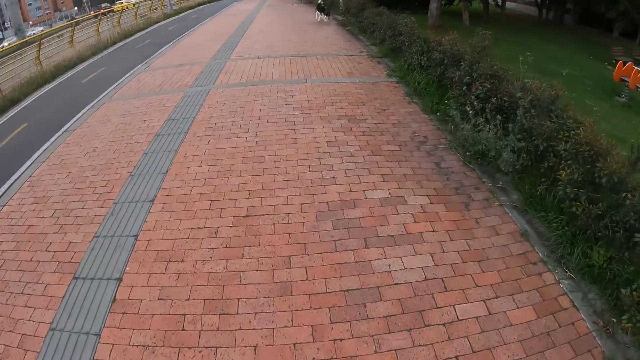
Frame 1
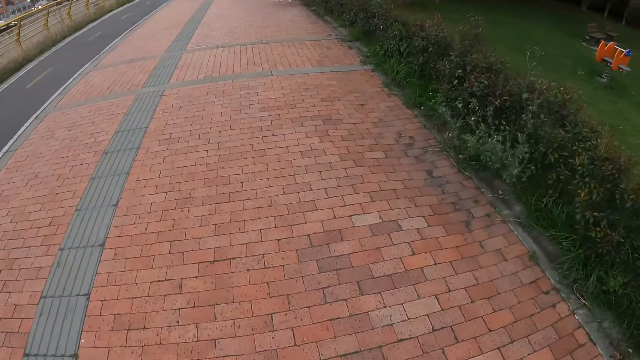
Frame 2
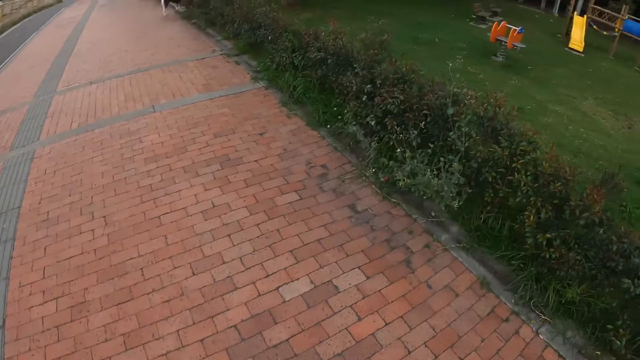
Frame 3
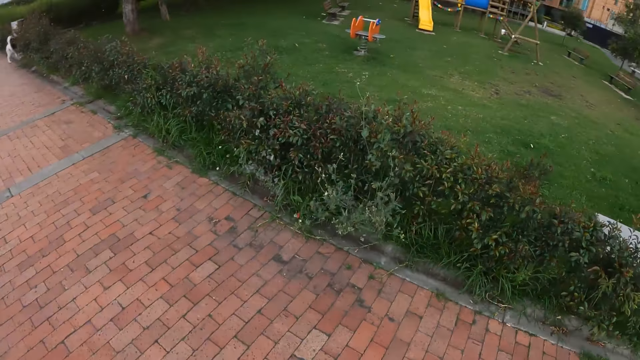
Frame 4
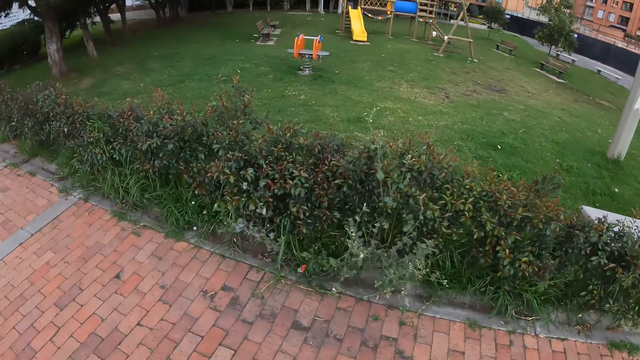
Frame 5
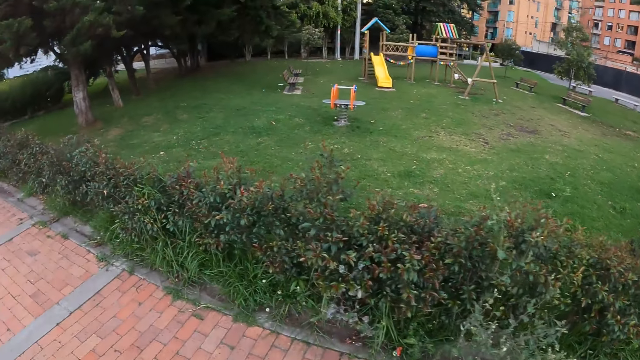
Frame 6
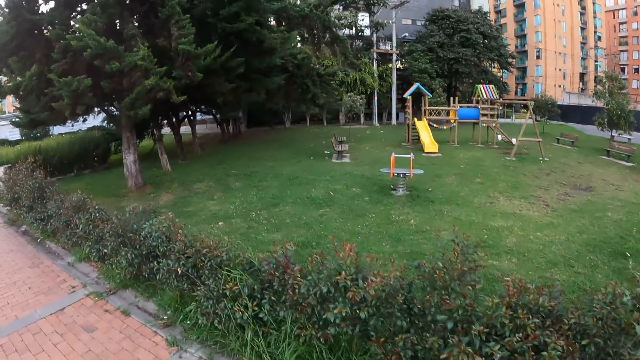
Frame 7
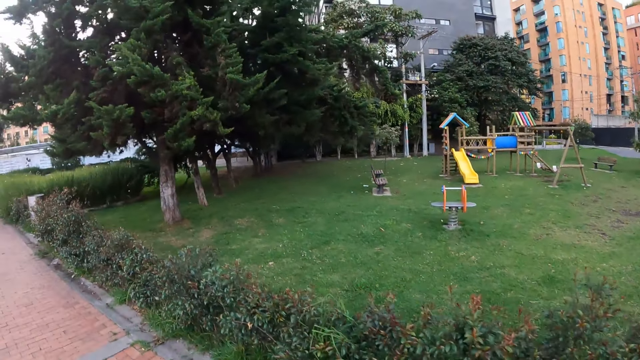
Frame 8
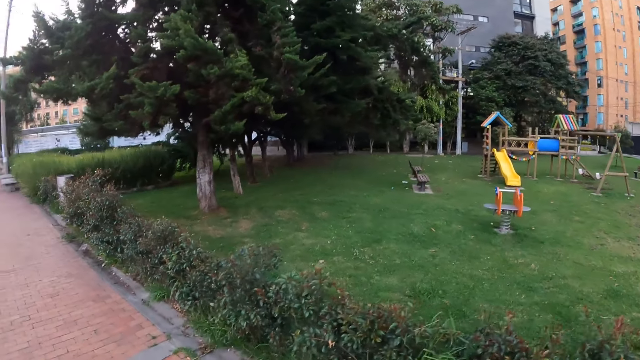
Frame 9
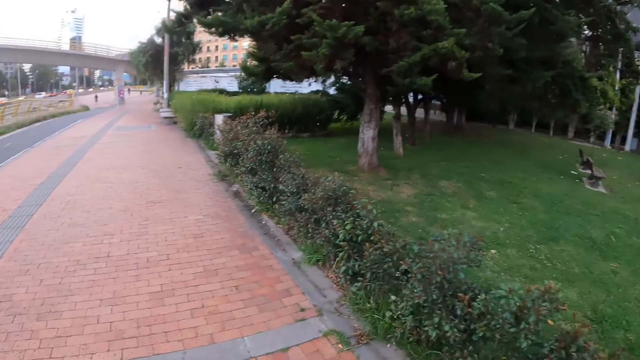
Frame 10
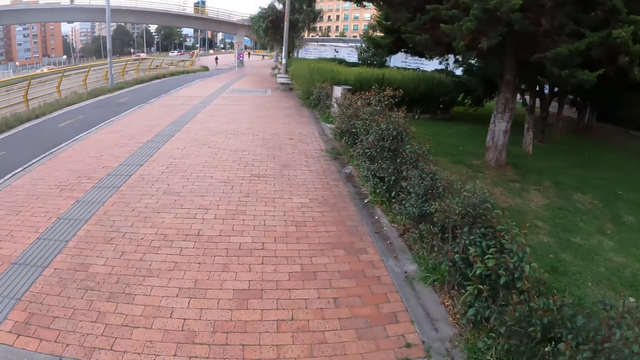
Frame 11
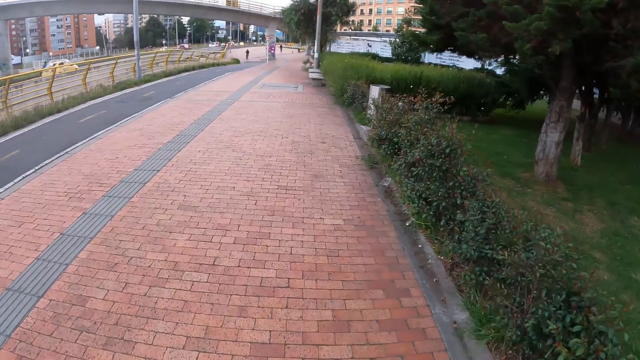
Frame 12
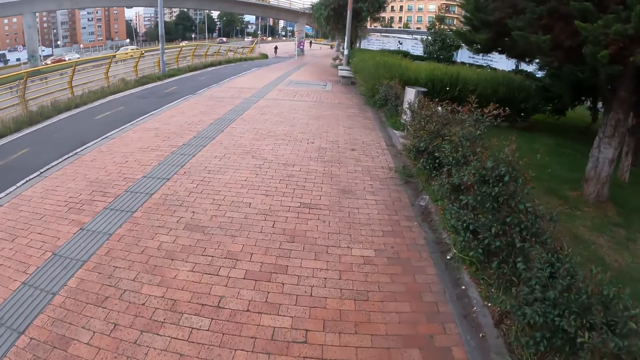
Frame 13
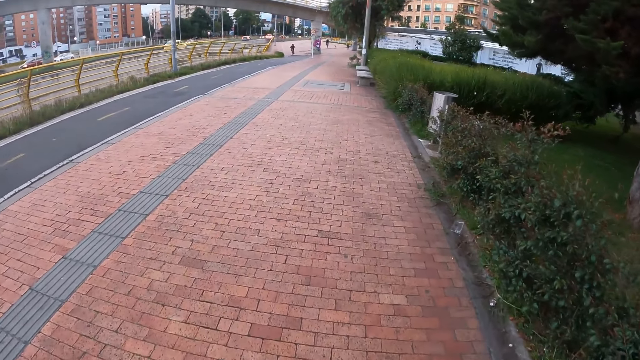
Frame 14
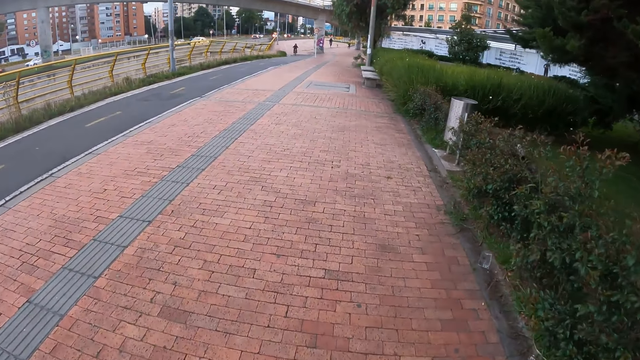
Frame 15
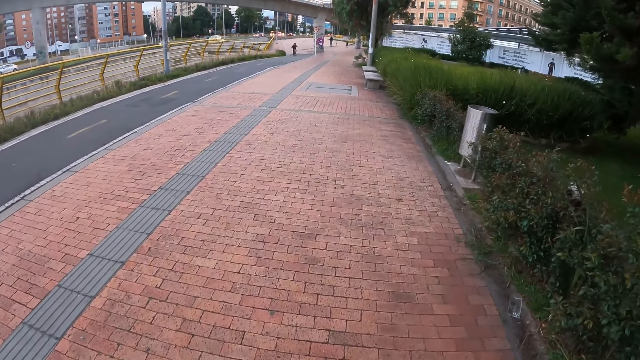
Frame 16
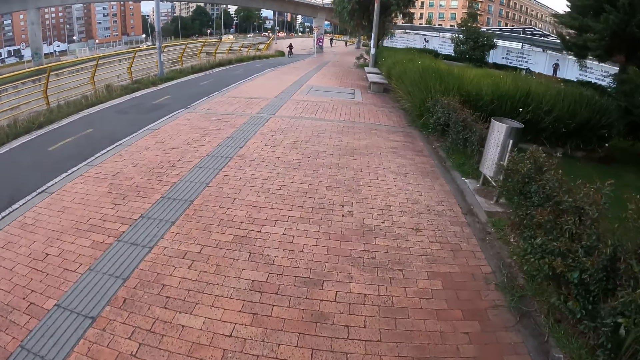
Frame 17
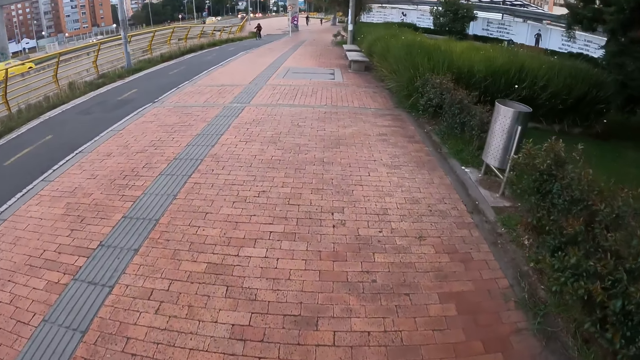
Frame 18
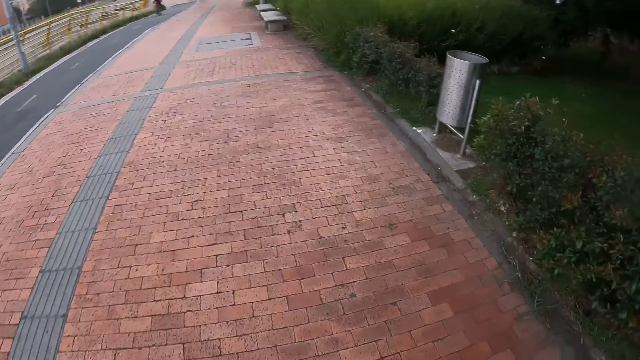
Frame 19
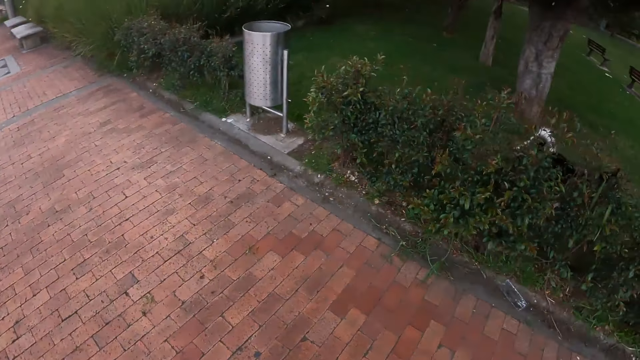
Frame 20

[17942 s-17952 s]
The camera wearer stares around the park.

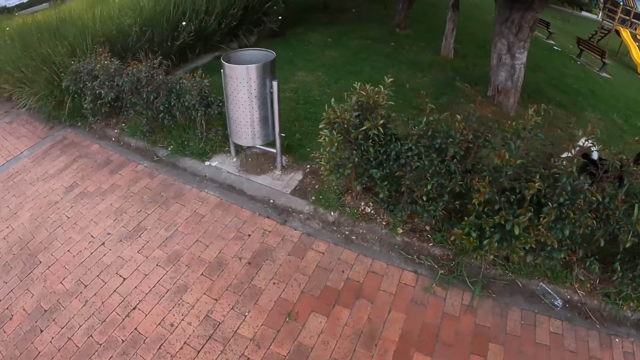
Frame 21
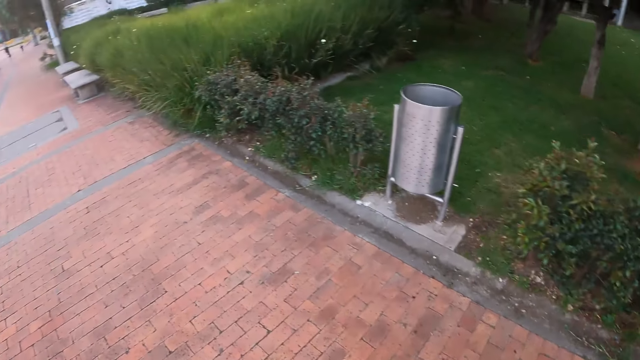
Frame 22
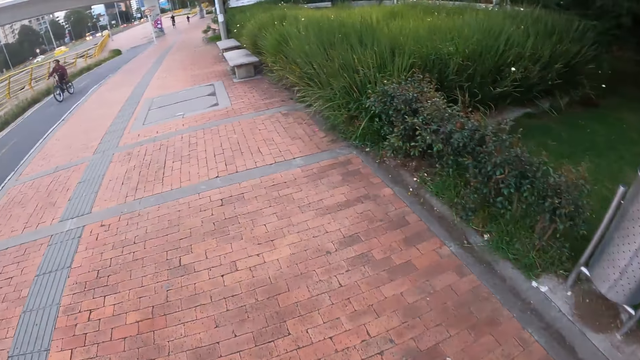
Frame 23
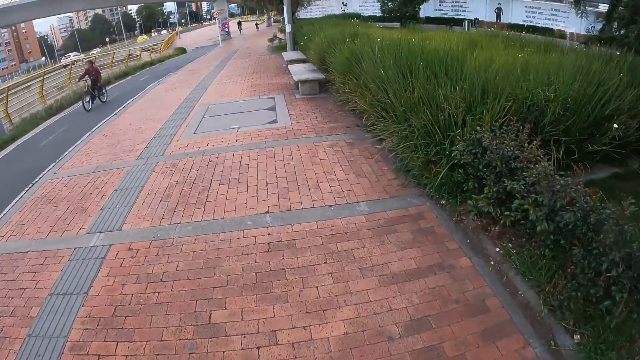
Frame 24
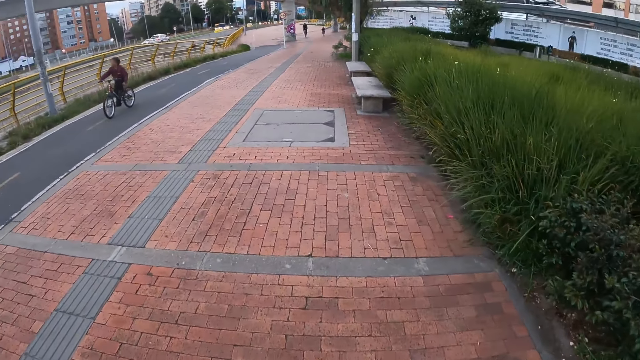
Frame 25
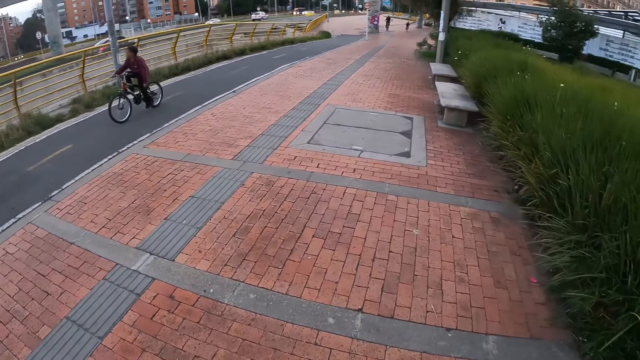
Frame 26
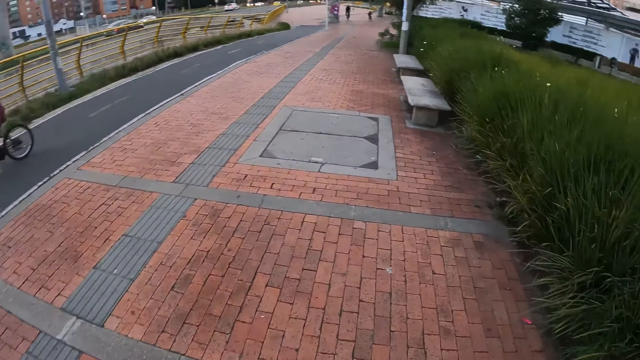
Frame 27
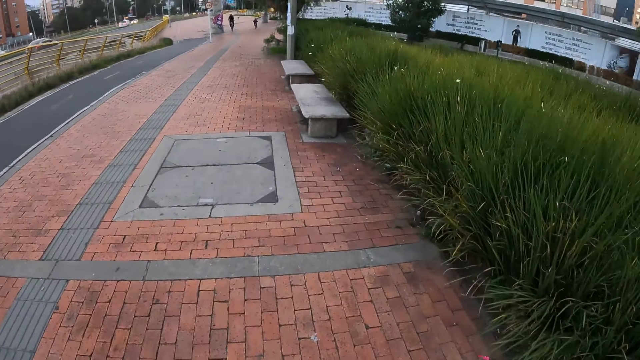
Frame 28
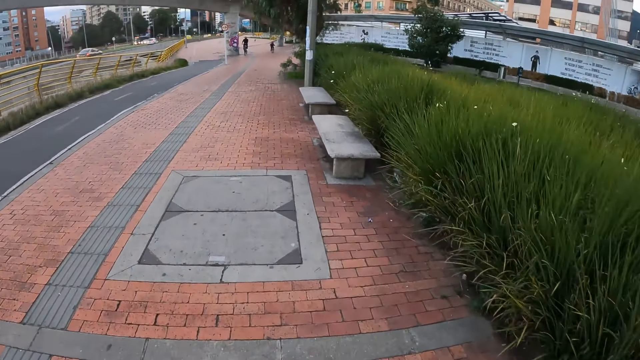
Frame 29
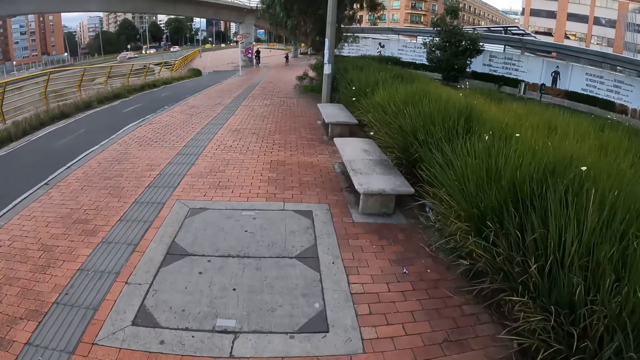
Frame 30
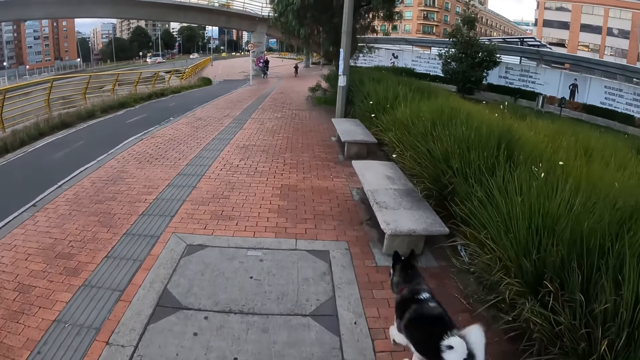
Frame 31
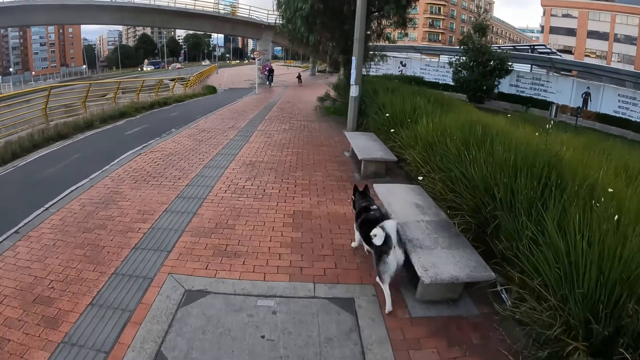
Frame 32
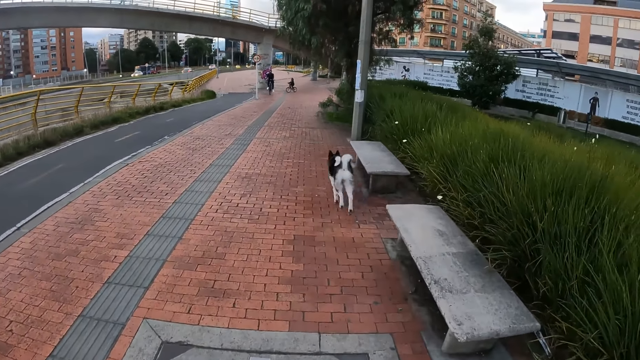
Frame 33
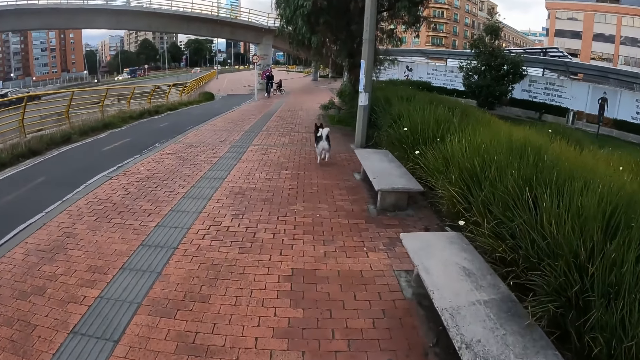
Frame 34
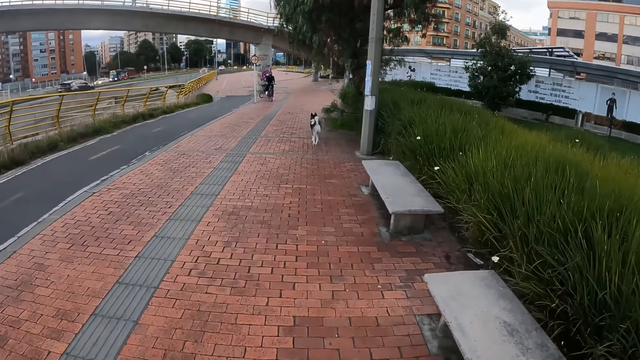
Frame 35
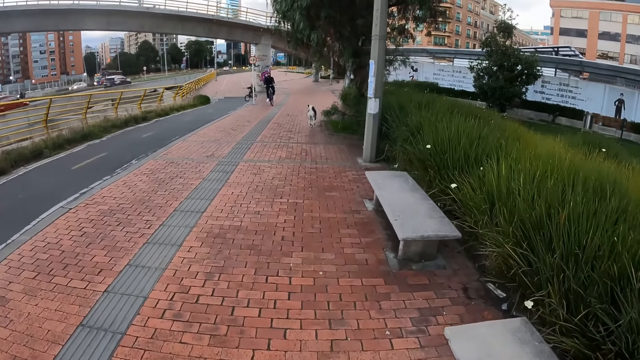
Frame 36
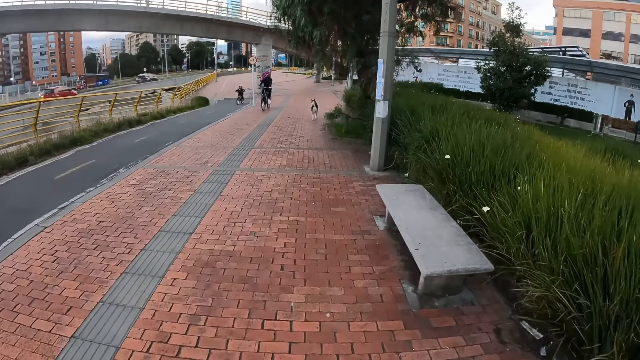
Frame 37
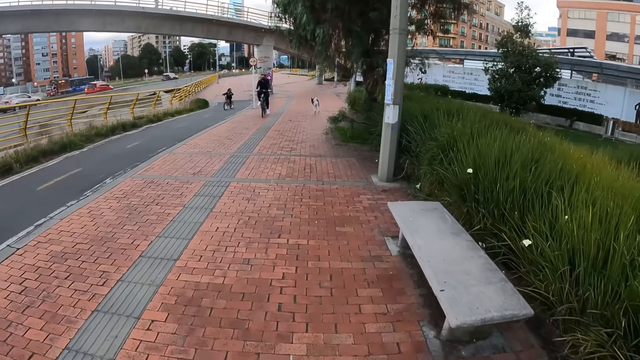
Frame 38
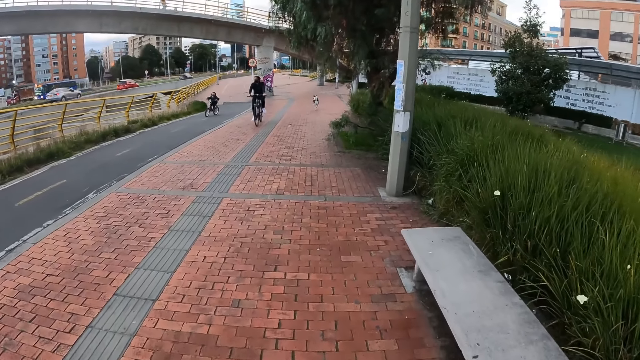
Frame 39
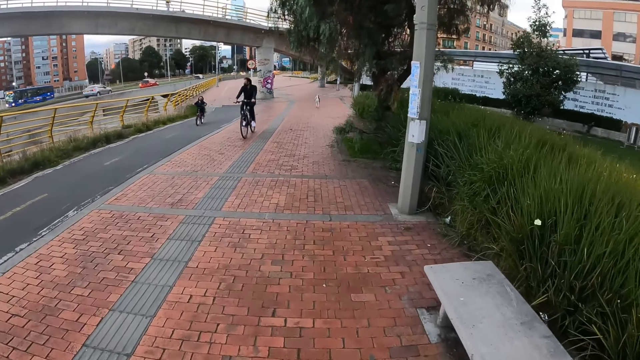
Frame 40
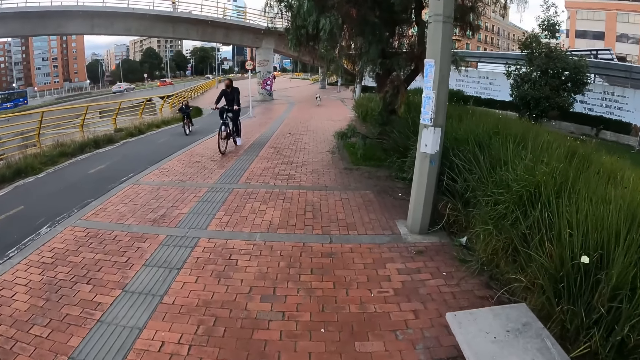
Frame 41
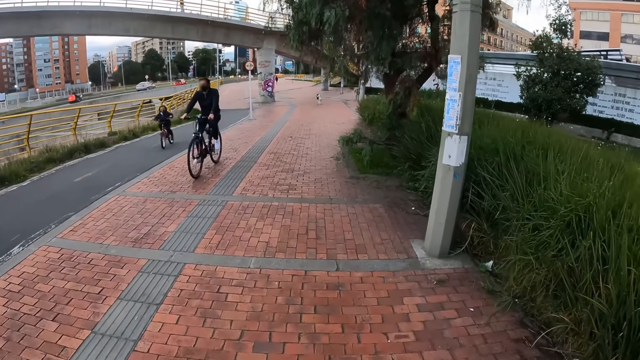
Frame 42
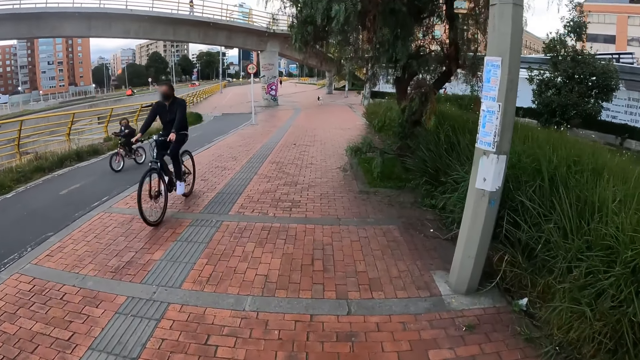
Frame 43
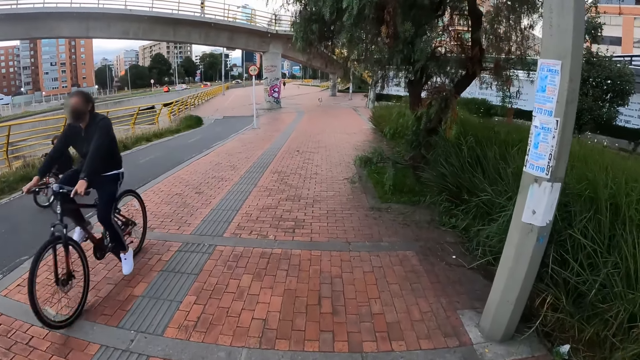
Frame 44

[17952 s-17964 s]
A bicycle rides past the camera wearer. The dog runs by the camera wearer on the pavement.
